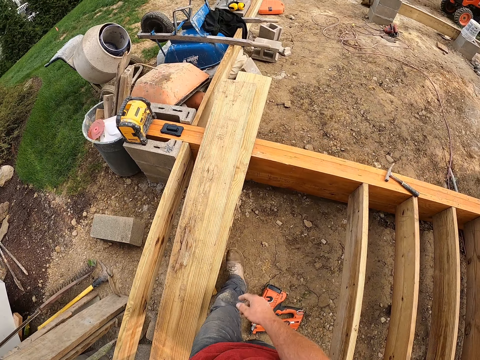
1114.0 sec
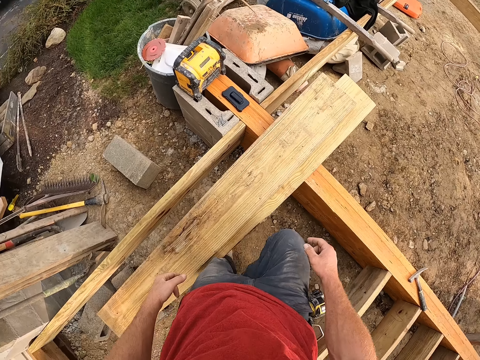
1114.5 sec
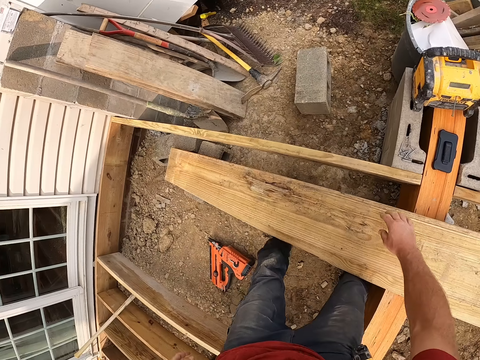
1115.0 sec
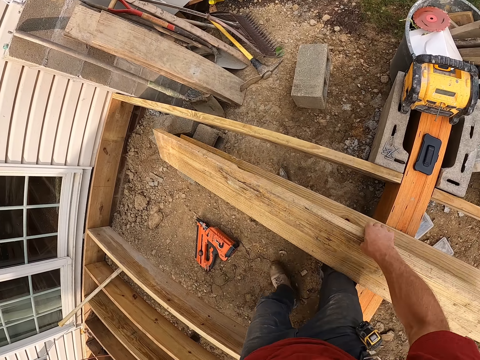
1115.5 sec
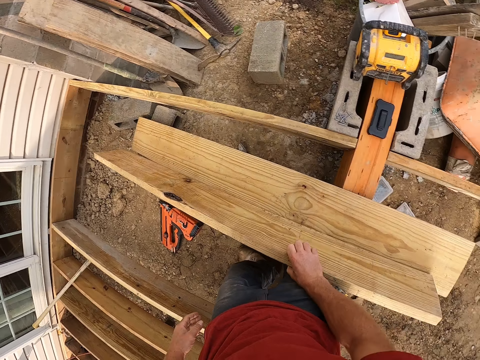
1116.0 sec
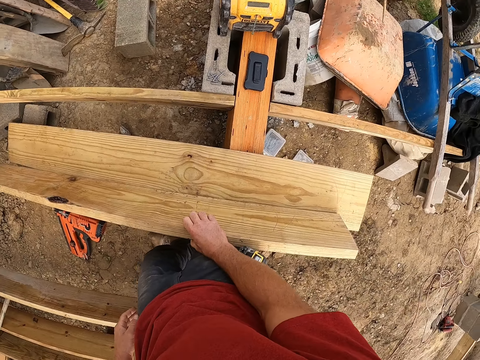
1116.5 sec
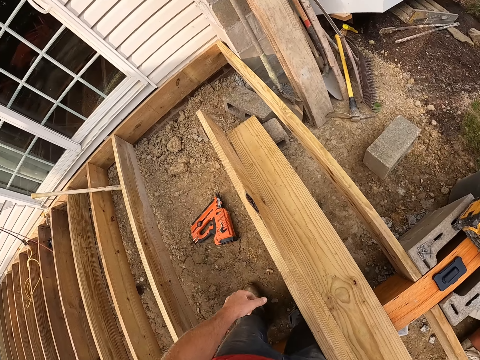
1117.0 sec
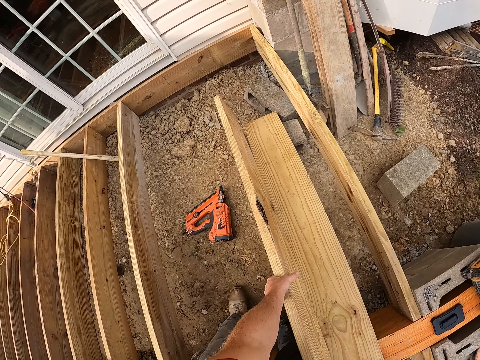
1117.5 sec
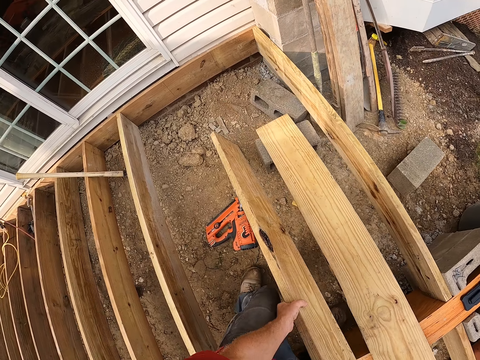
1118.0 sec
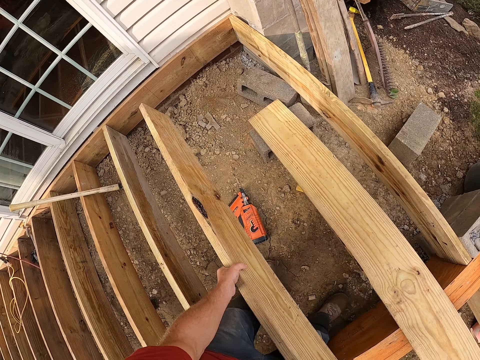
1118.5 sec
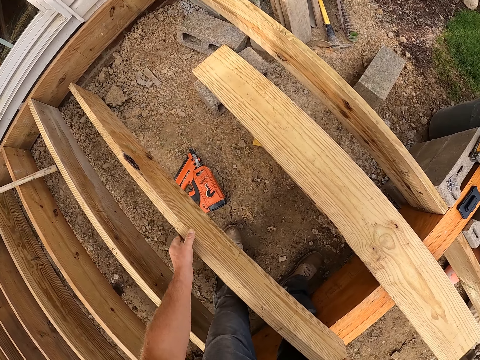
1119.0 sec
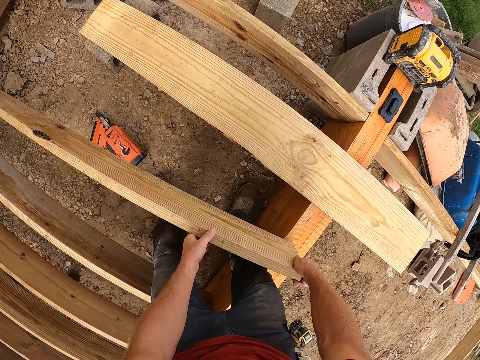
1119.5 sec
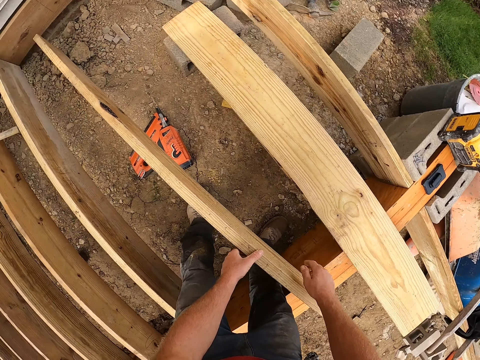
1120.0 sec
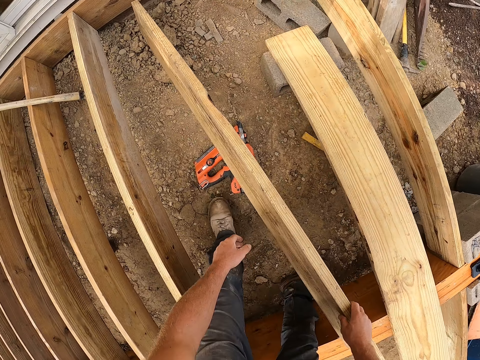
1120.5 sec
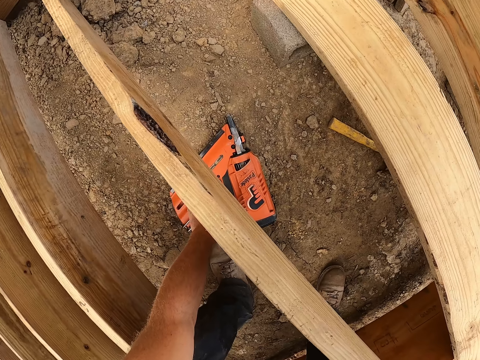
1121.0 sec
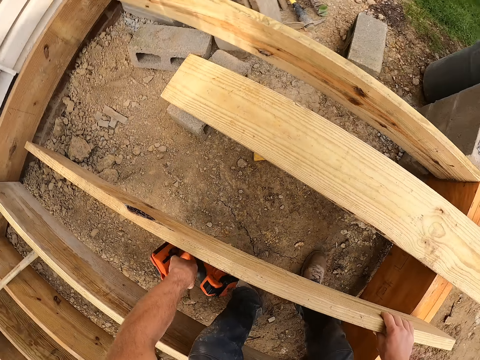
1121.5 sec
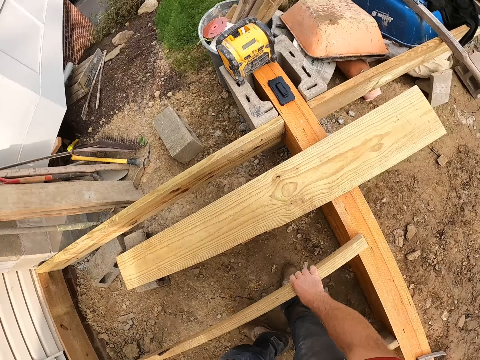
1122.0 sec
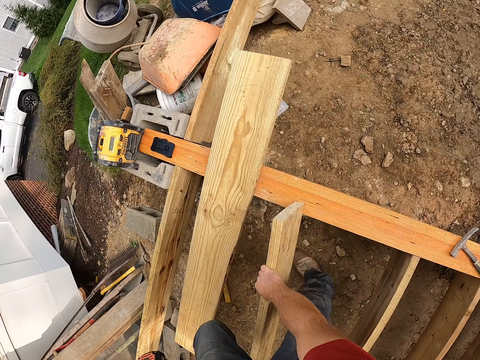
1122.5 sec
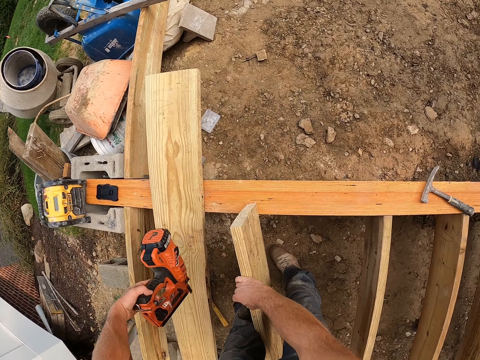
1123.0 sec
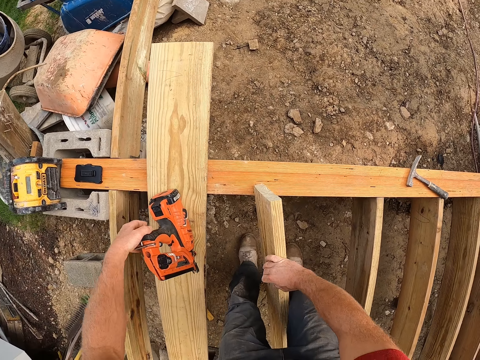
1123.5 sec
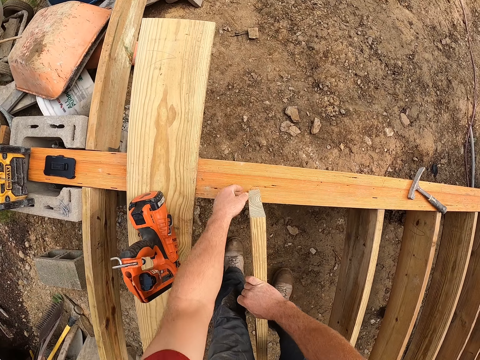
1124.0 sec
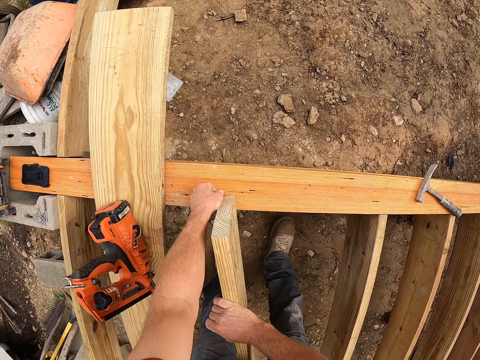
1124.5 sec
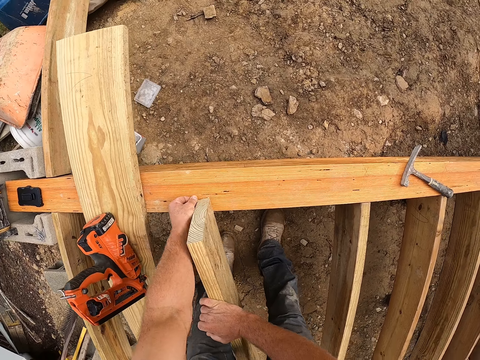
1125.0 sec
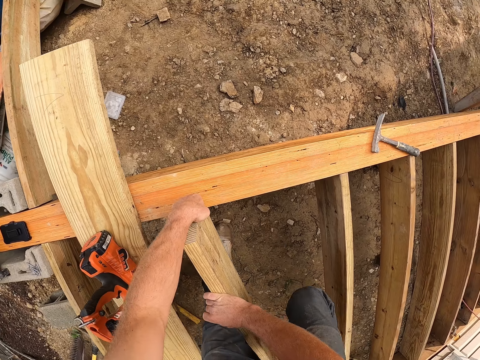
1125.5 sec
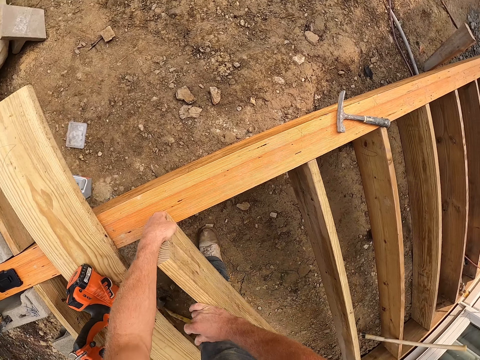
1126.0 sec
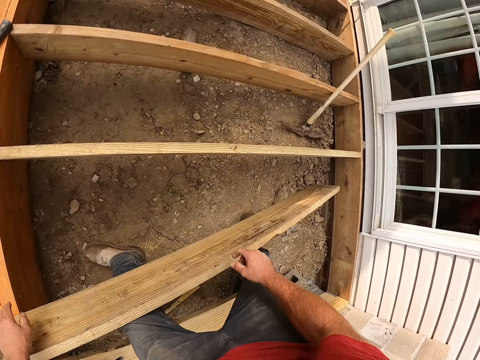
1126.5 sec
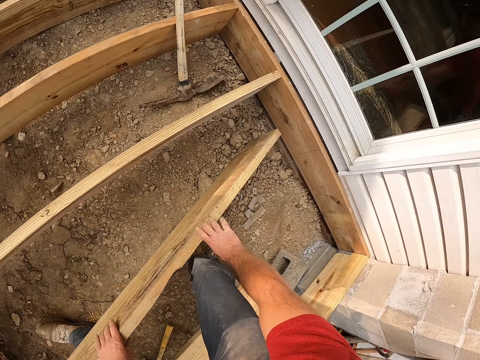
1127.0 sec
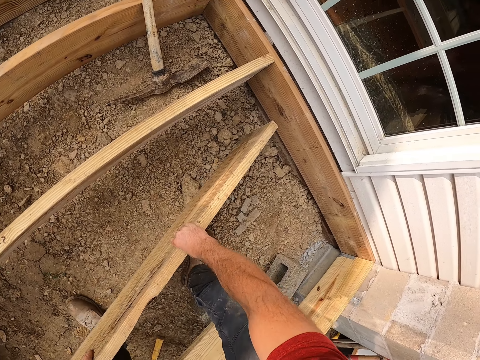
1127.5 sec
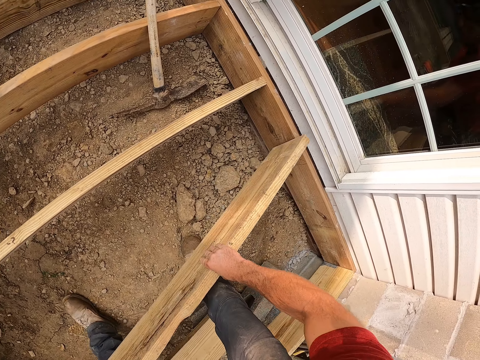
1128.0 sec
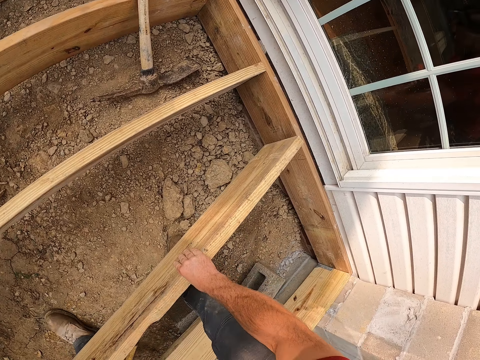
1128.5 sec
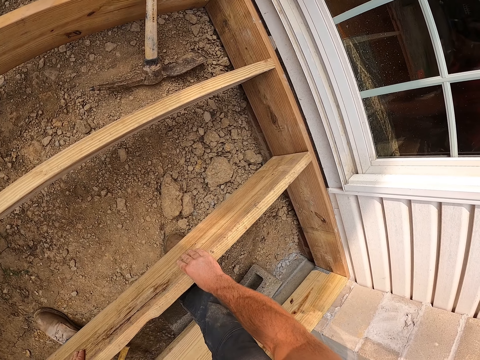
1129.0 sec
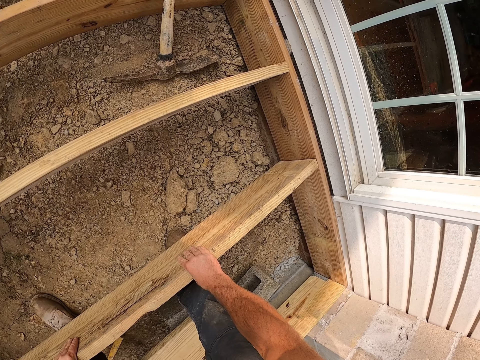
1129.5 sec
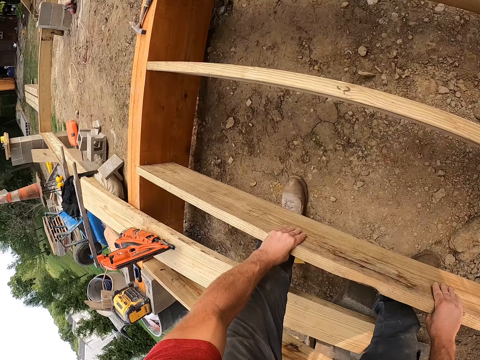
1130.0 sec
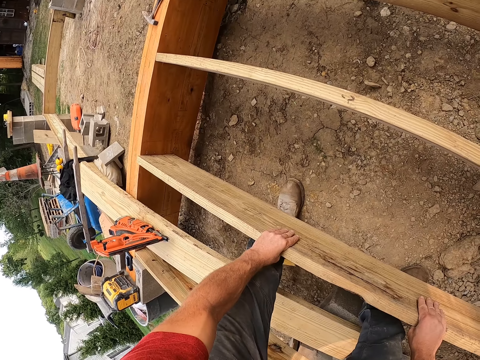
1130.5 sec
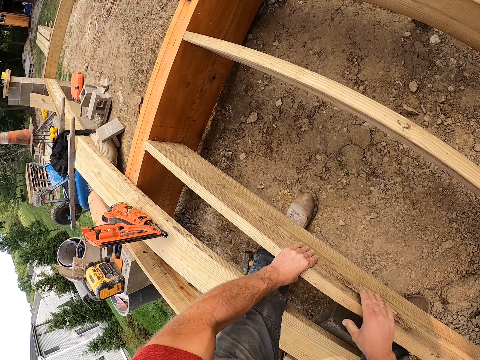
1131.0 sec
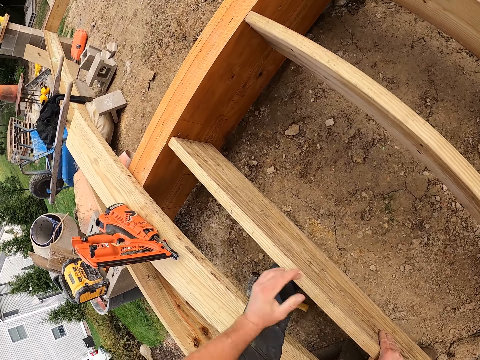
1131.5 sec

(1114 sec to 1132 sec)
The camera wearer walks a few steps. They pick up a piece of wood. They fix the wood into a wooden frame. They pick up the nail gun. They put the nail gun on a piece of wood. They fix the wood into the wooden frame. They fix the piece of wood.

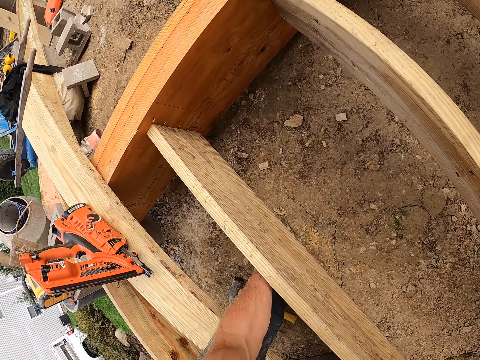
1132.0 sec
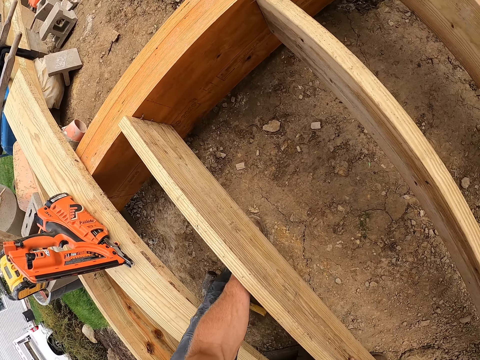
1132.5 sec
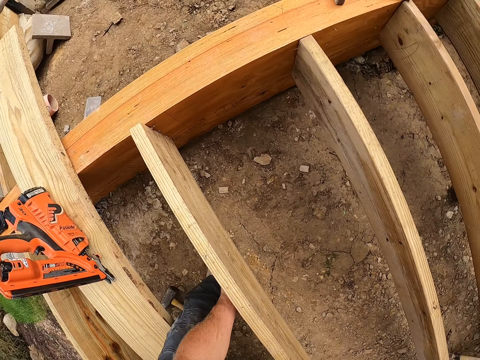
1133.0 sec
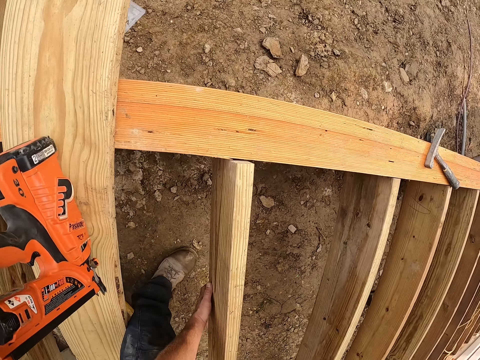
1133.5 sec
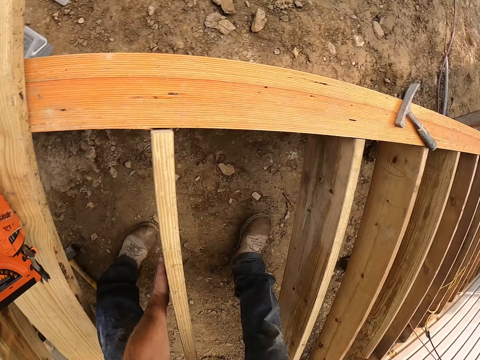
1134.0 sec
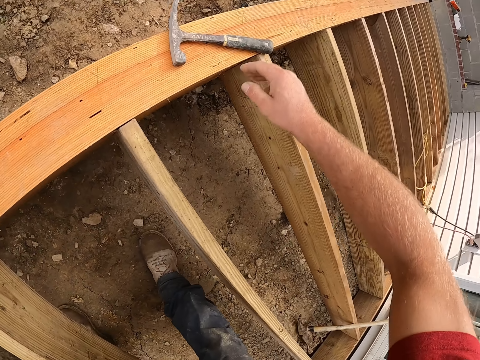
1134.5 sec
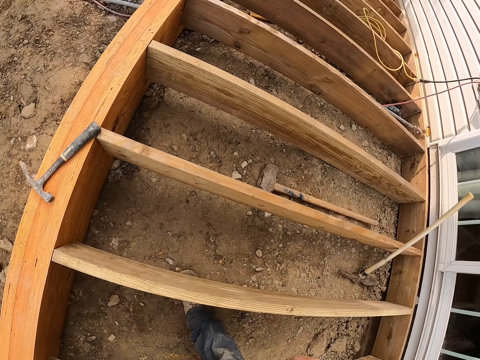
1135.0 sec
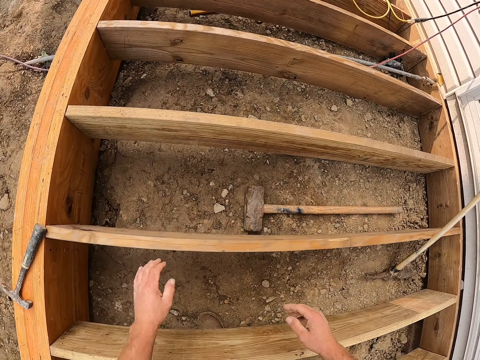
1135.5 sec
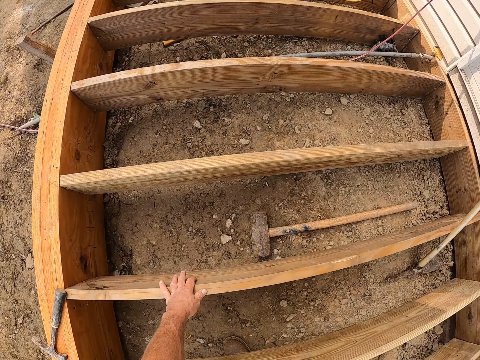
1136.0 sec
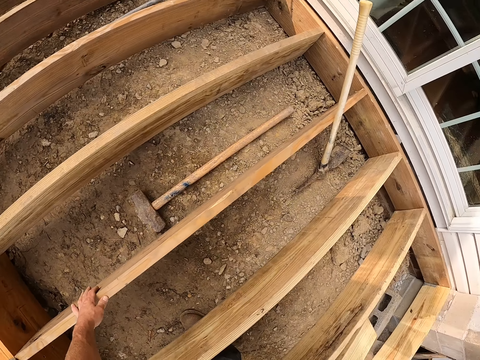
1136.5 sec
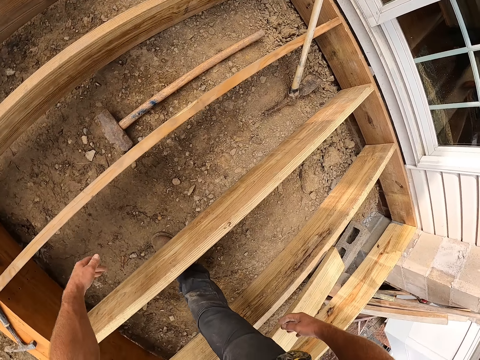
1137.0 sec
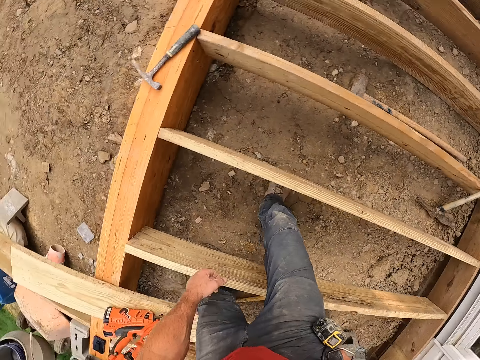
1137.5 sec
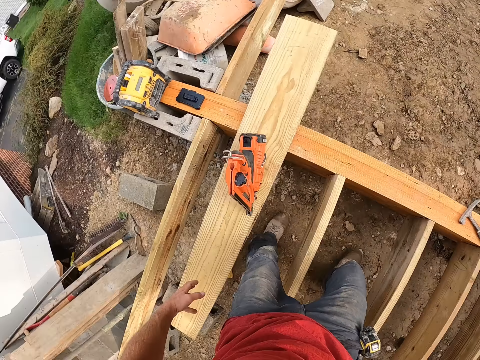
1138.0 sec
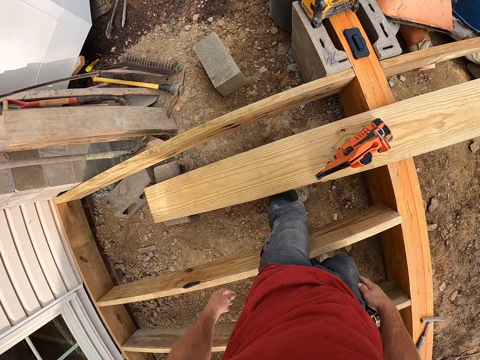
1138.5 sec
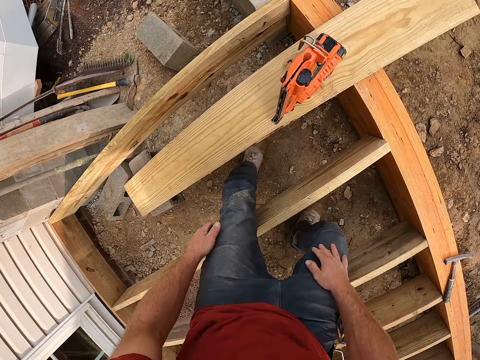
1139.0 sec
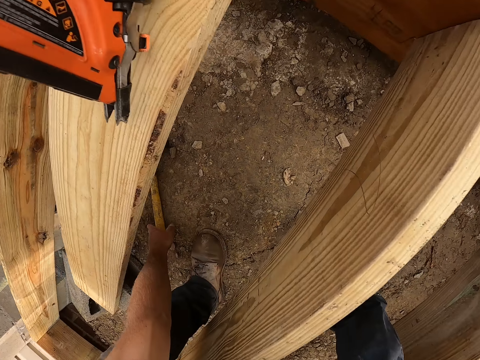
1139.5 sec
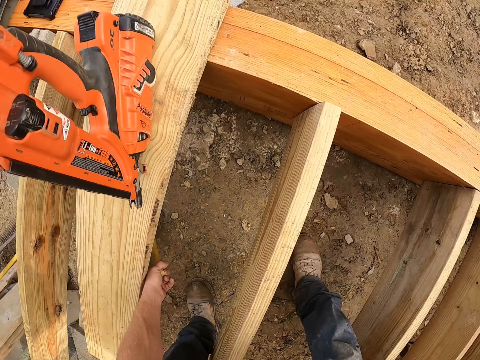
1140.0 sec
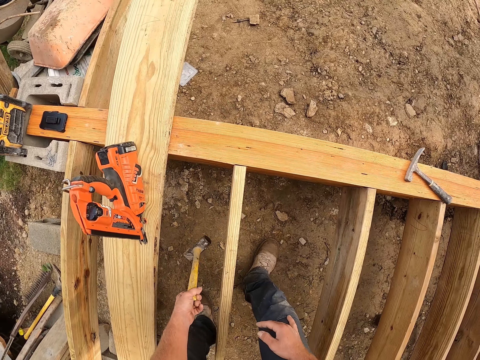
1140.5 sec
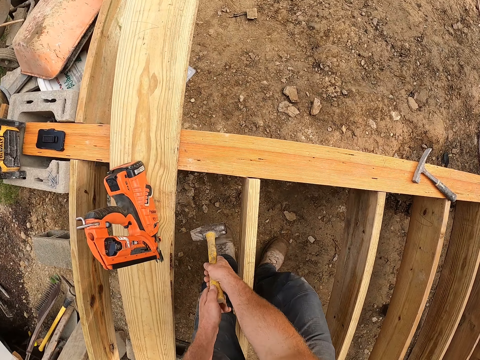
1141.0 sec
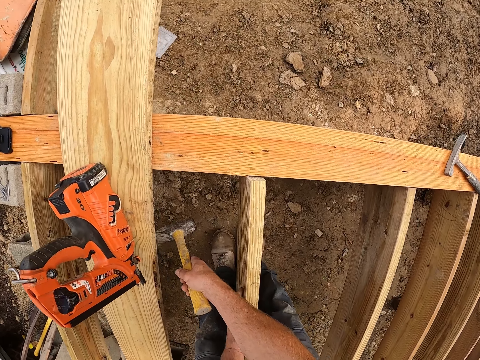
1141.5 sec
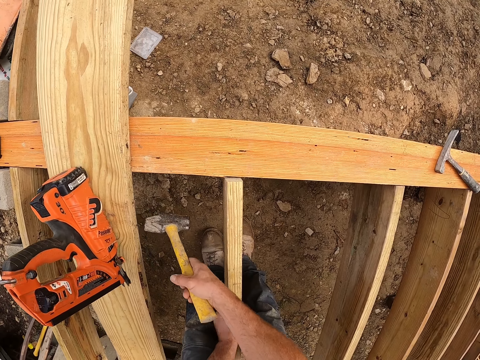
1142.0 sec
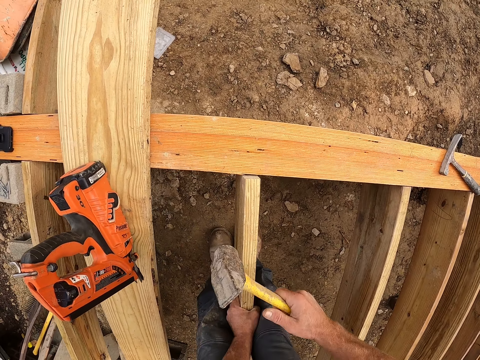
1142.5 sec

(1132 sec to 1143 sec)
The camera wearer touches a piece of wood. They look around. They pick up a hammer.
